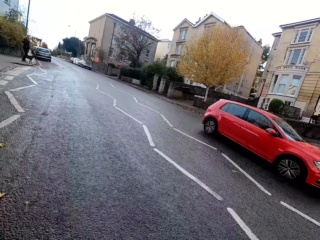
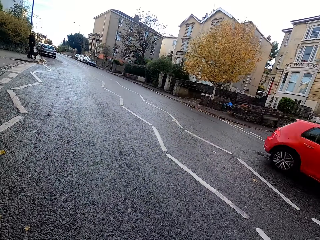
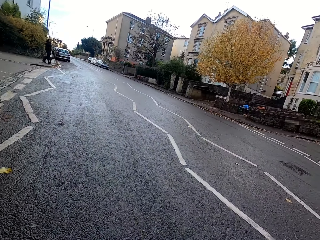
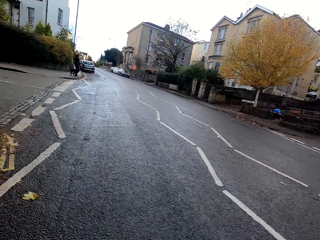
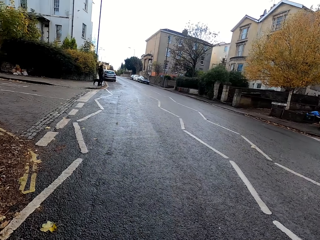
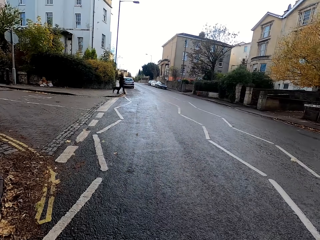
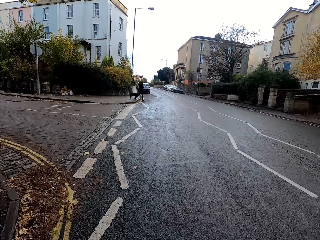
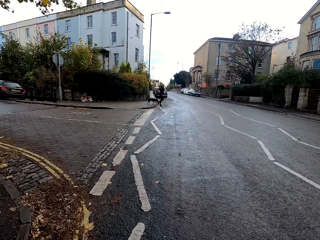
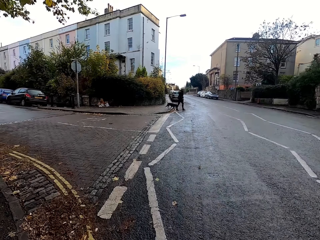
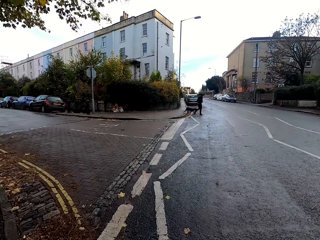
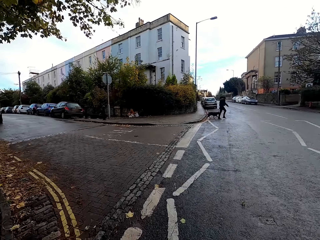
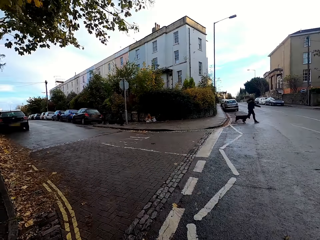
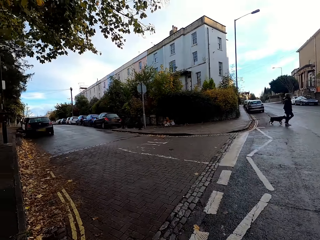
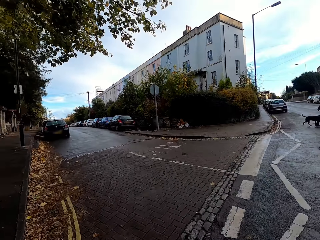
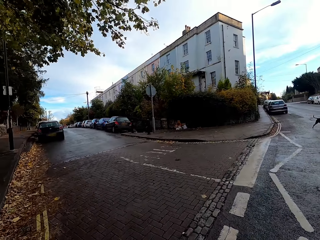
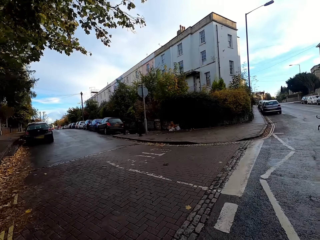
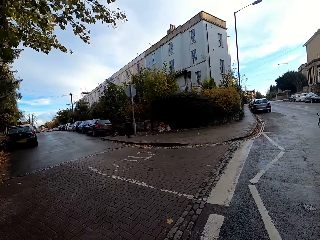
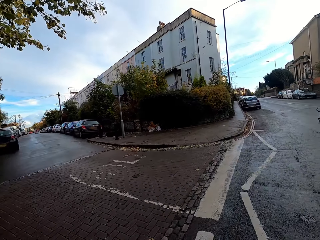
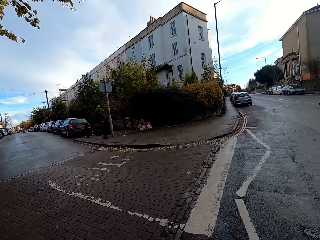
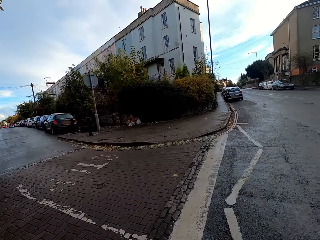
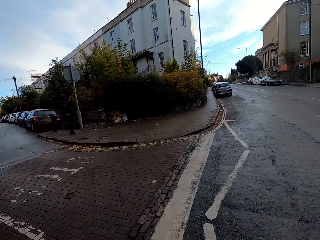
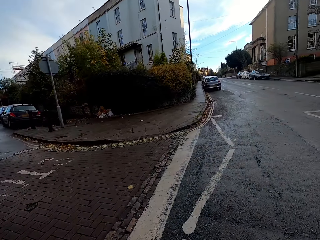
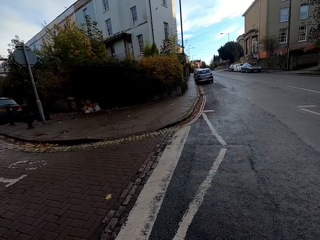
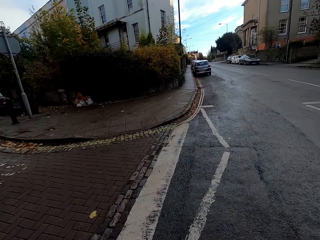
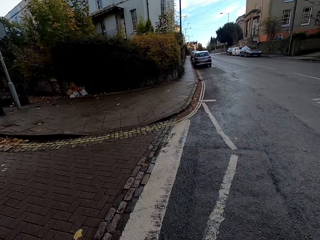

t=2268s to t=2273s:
A red car drives past the camera wearer.

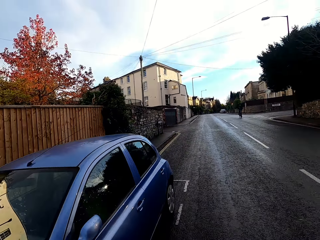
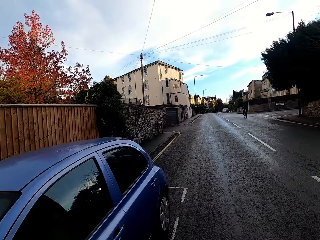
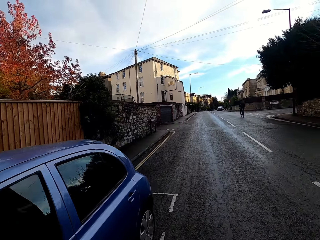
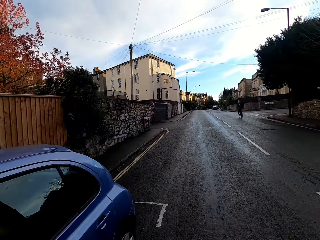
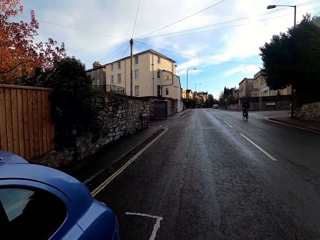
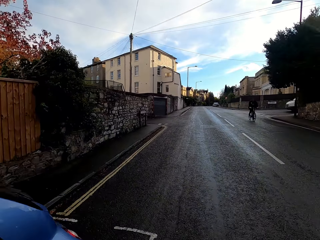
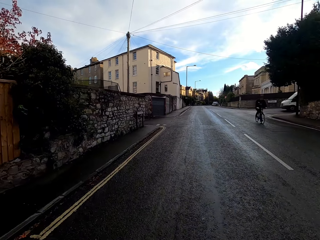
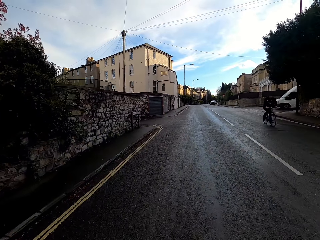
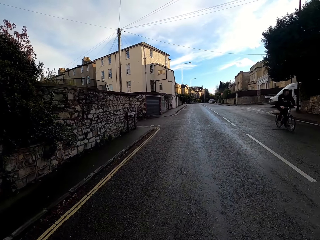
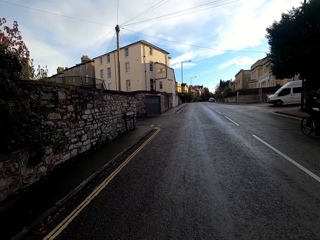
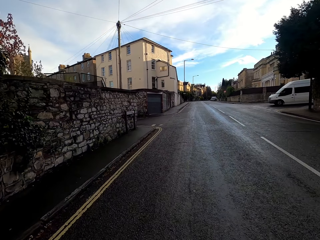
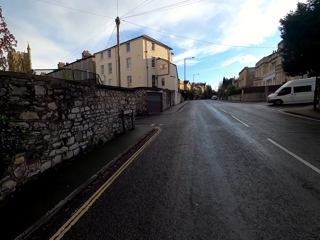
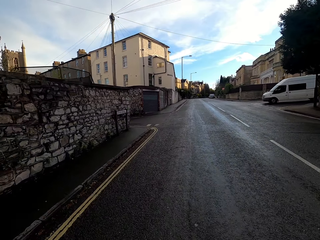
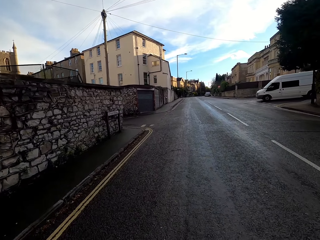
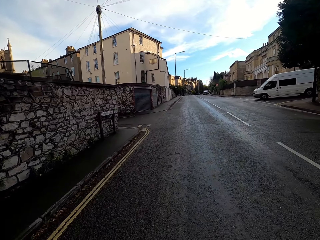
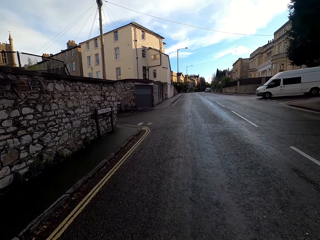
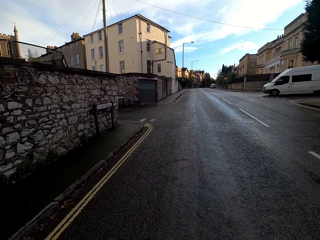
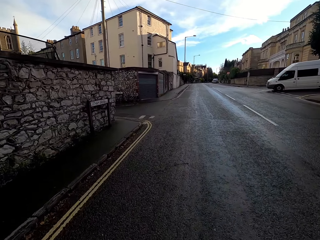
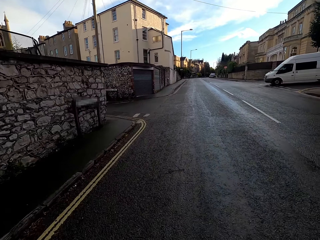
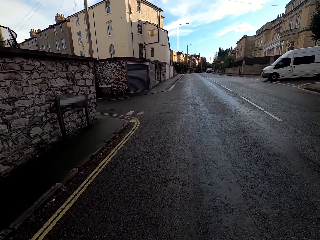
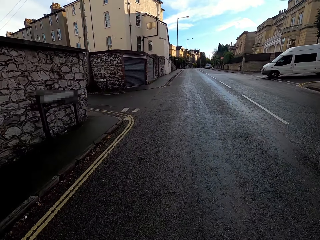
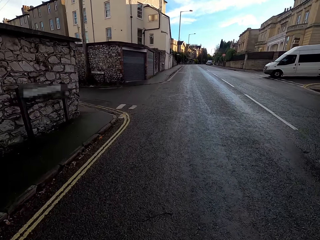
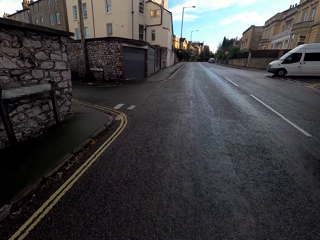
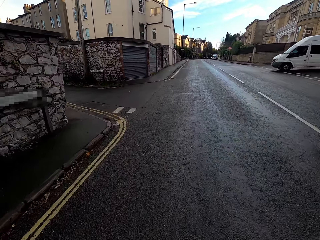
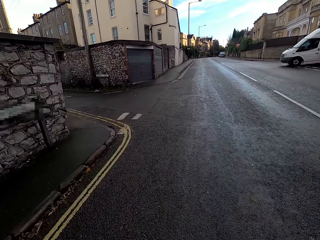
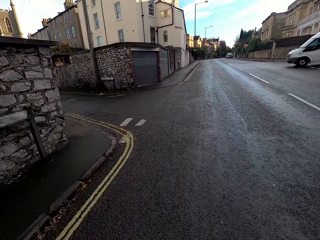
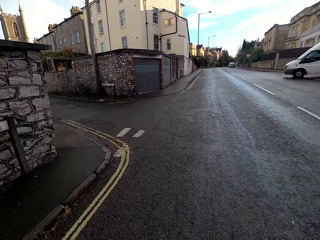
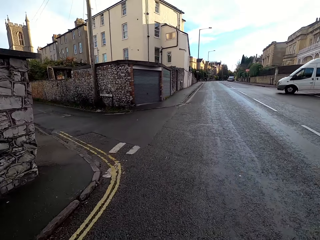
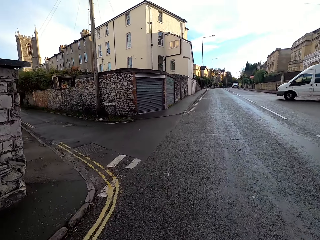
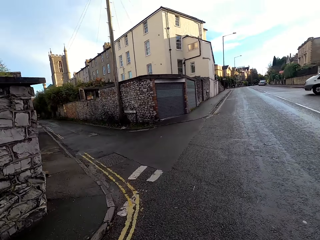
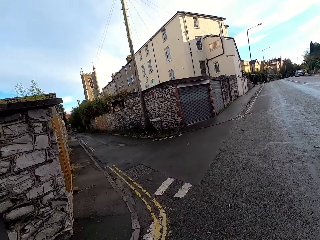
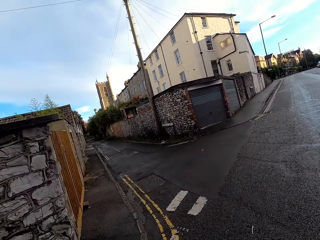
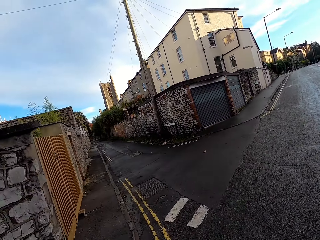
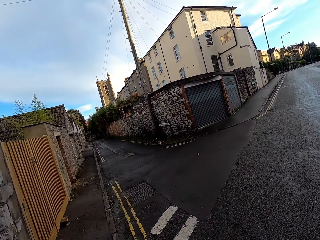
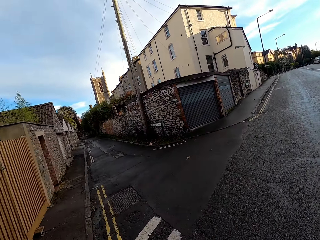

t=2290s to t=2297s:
A man rides a bicycle past the camera wearer.

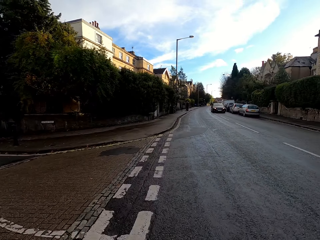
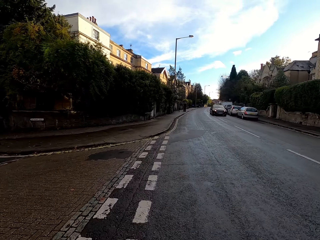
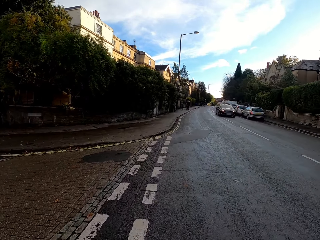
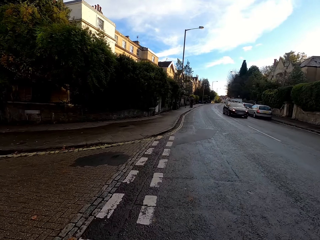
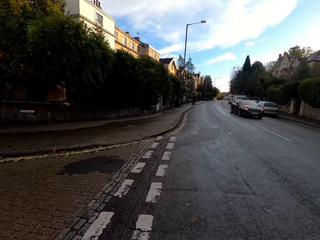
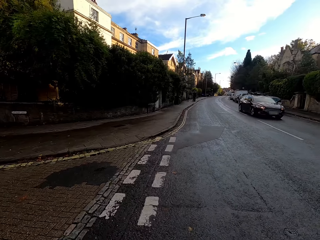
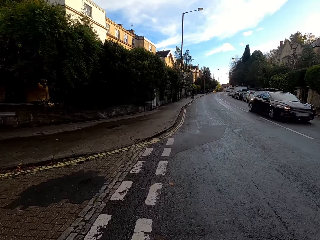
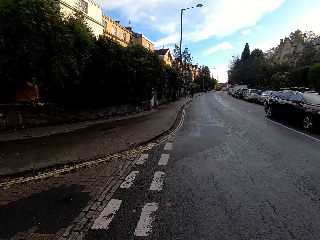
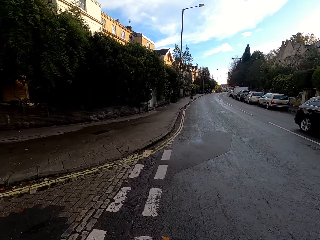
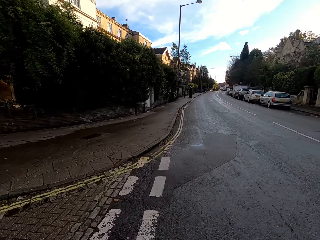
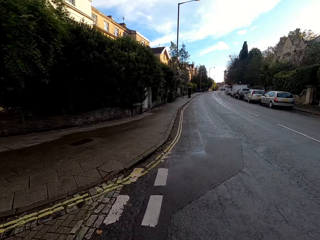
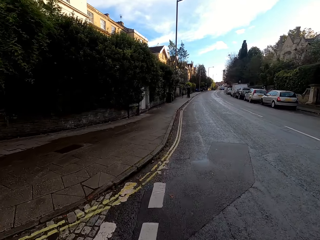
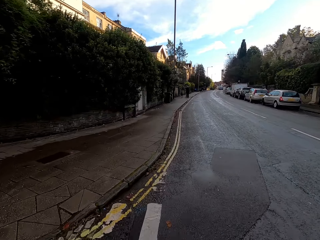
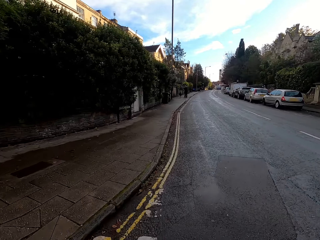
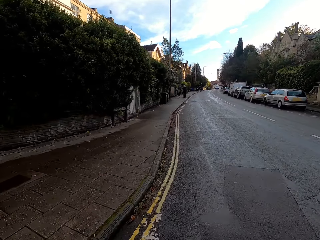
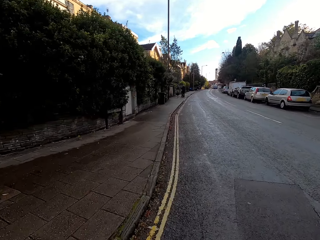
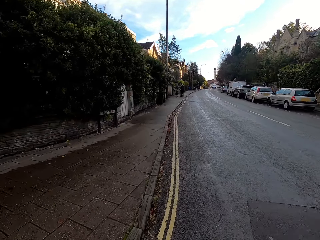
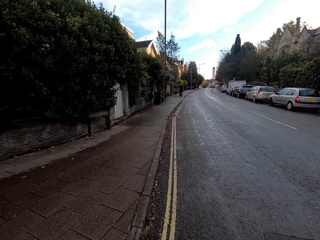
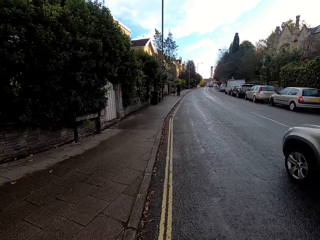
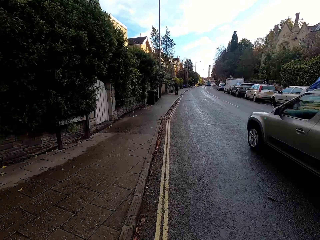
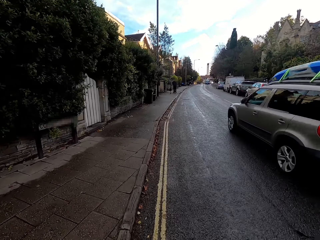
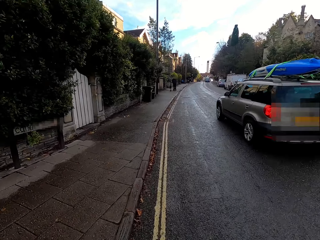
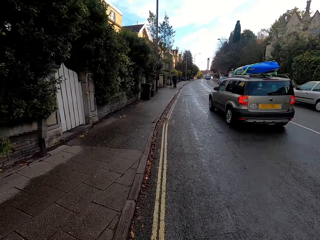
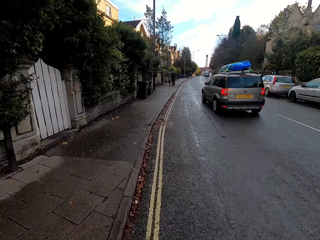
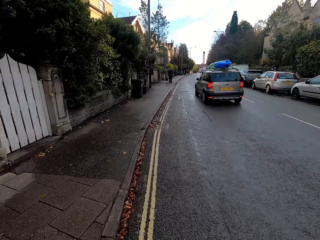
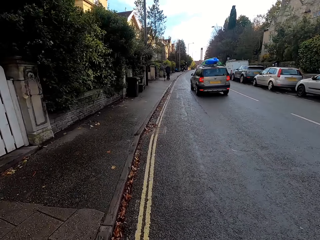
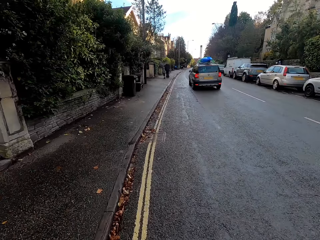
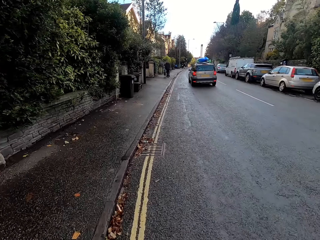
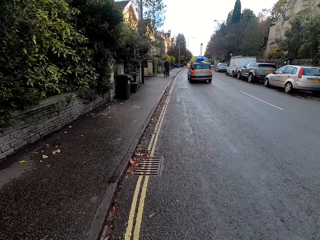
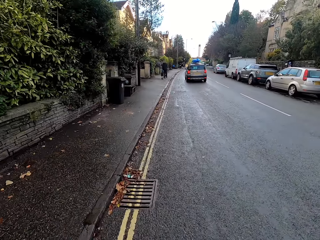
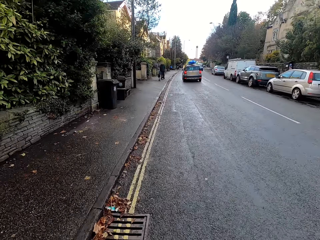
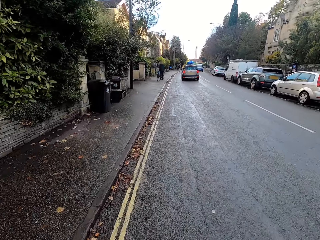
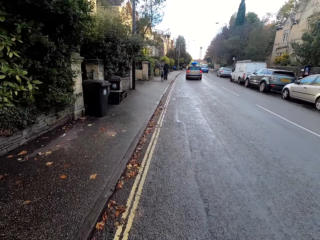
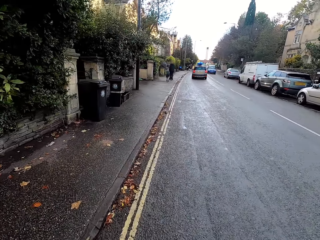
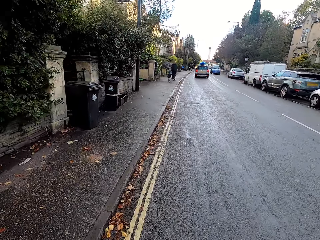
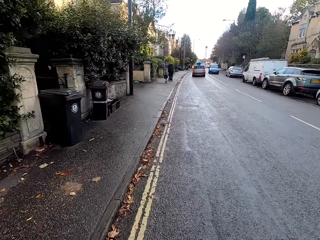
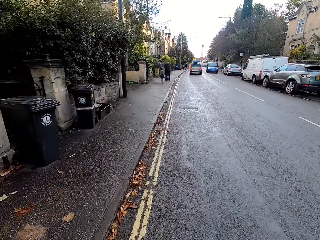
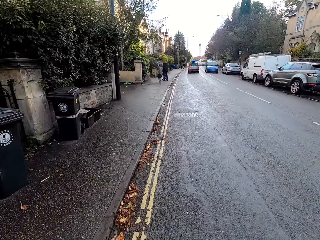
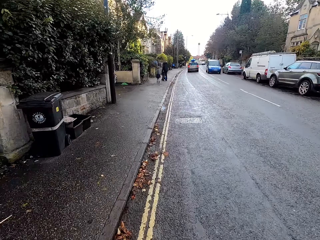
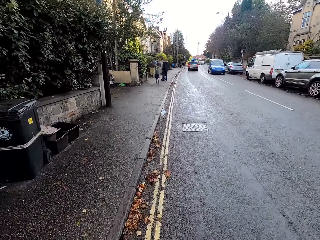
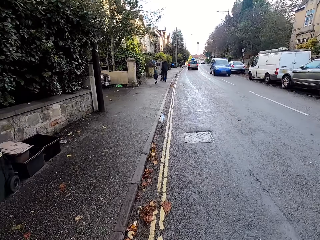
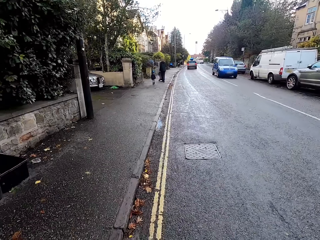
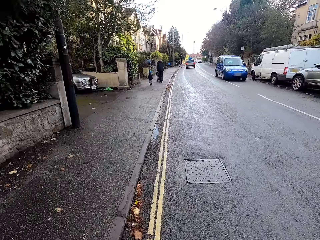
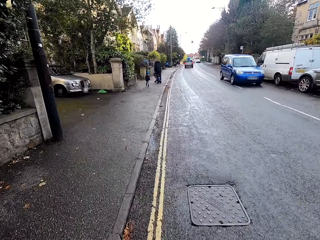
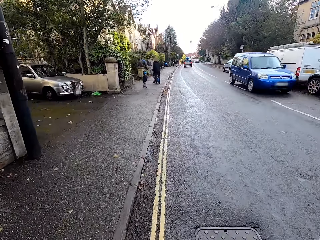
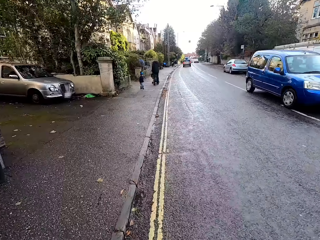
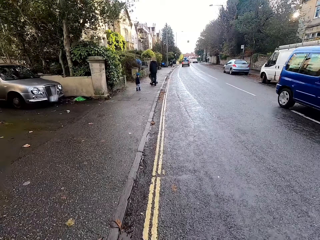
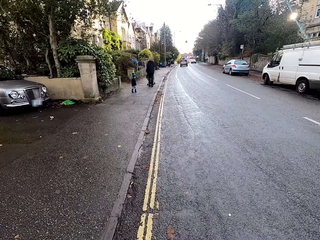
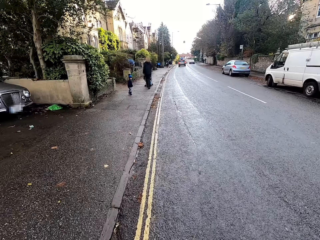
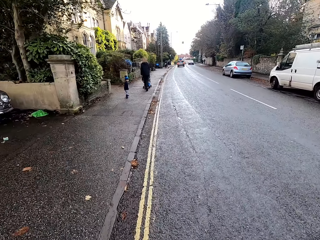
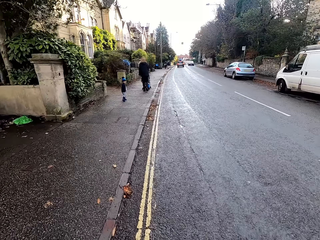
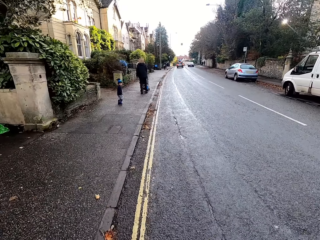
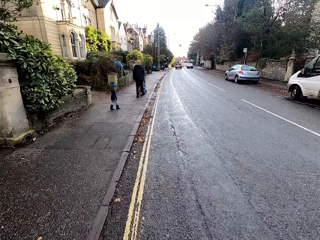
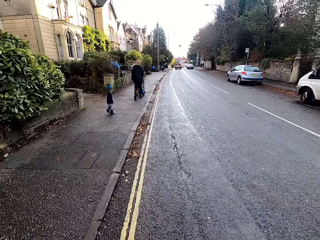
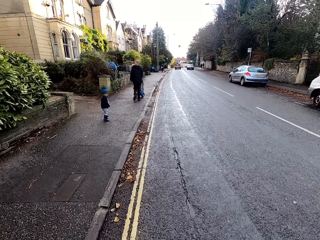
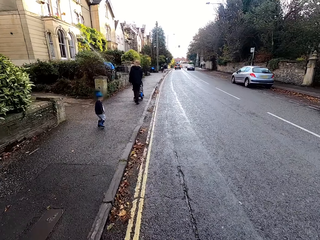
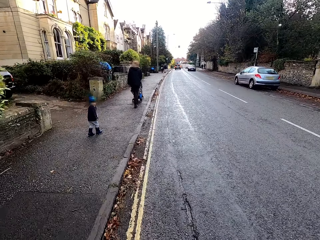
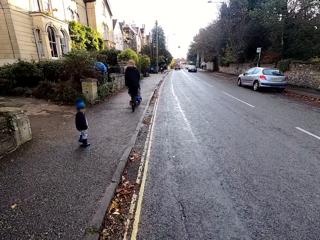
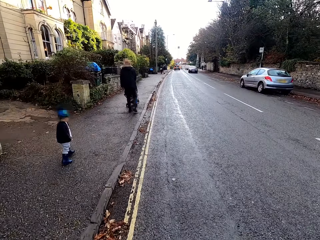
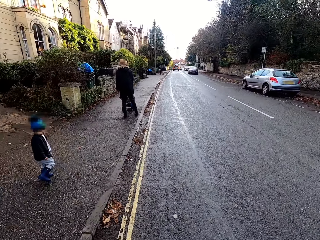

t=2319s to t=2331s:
A dark red car drives past the camera wearer. A grey car drives past the camera wearer. A blue car drives past the camera wearer.
